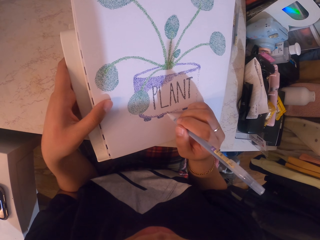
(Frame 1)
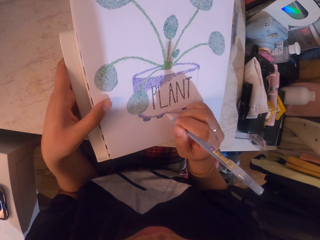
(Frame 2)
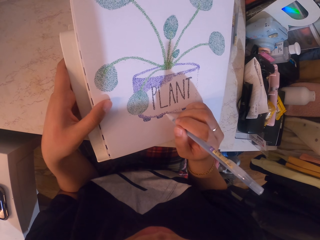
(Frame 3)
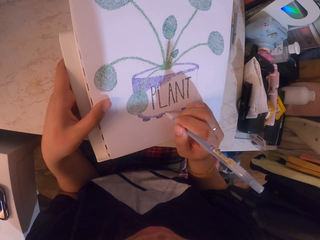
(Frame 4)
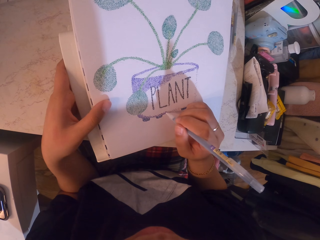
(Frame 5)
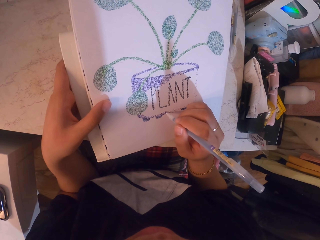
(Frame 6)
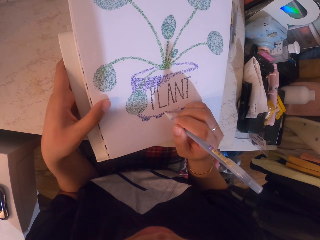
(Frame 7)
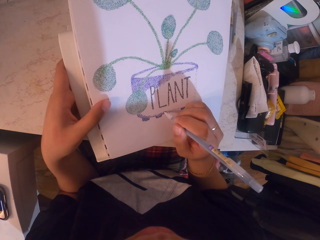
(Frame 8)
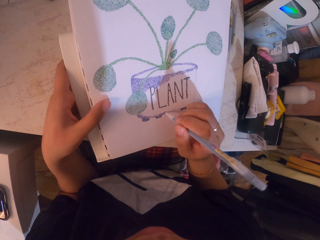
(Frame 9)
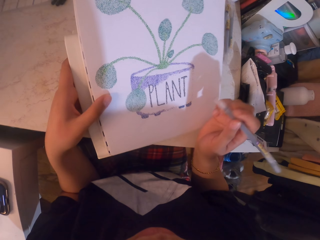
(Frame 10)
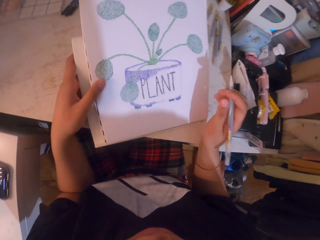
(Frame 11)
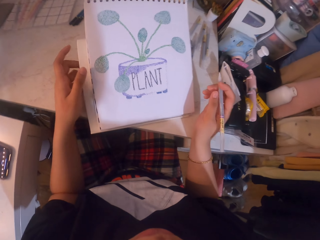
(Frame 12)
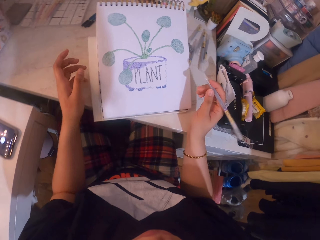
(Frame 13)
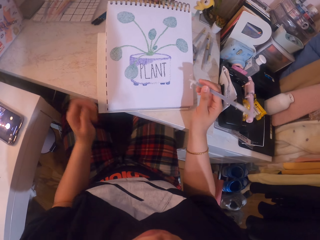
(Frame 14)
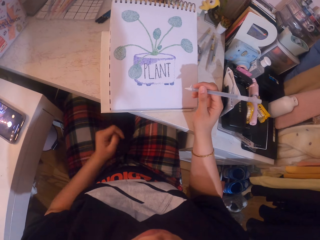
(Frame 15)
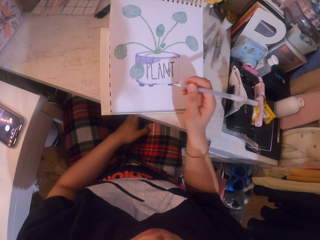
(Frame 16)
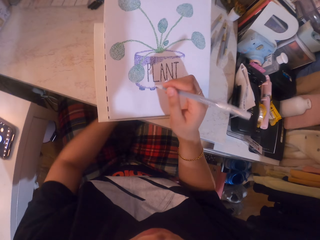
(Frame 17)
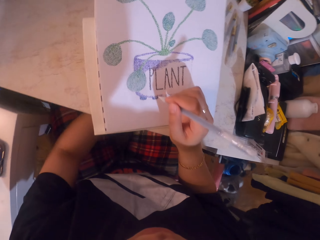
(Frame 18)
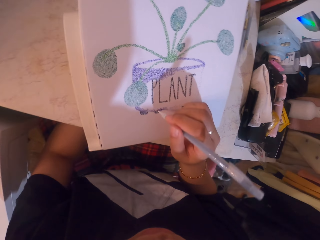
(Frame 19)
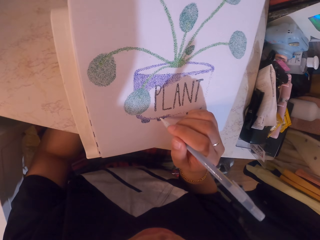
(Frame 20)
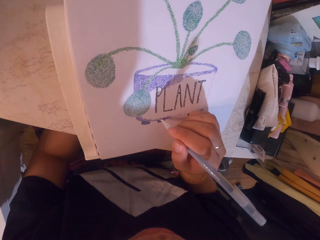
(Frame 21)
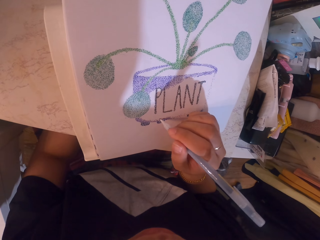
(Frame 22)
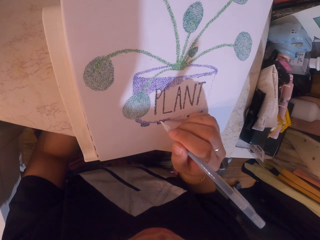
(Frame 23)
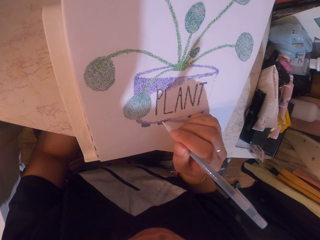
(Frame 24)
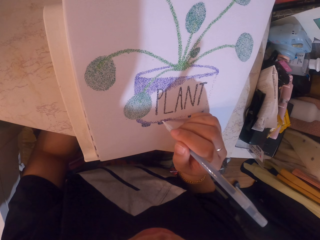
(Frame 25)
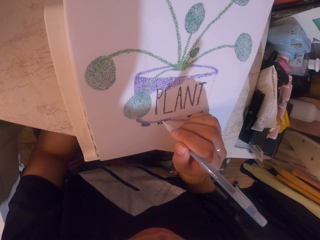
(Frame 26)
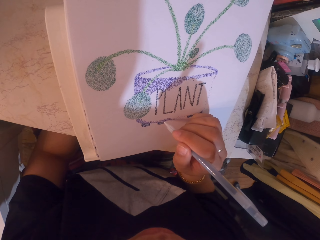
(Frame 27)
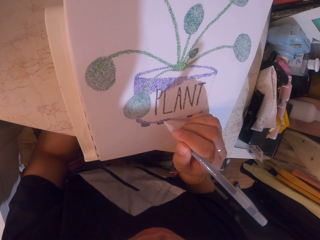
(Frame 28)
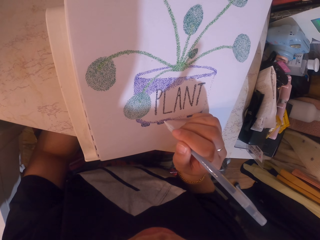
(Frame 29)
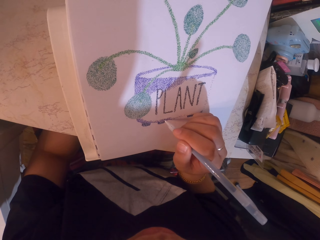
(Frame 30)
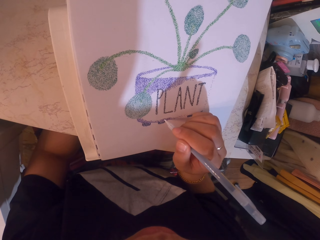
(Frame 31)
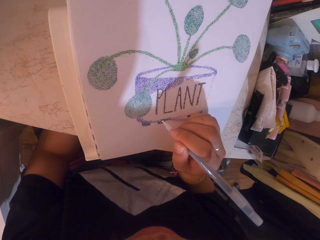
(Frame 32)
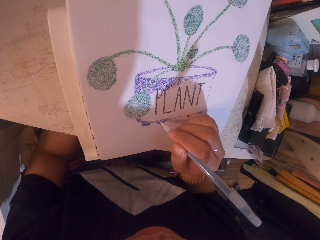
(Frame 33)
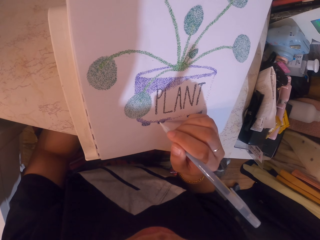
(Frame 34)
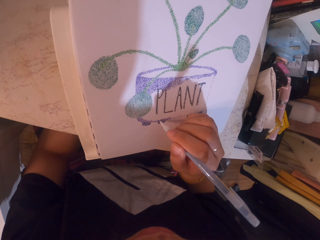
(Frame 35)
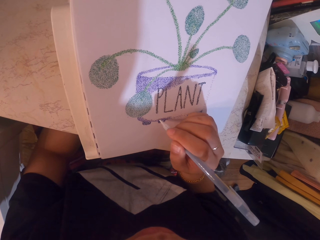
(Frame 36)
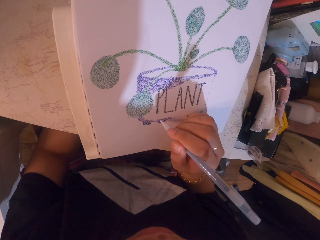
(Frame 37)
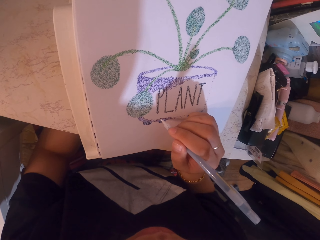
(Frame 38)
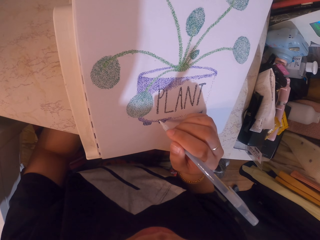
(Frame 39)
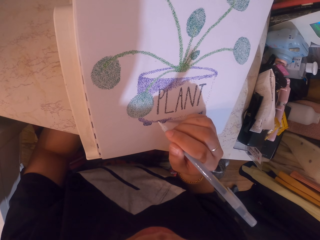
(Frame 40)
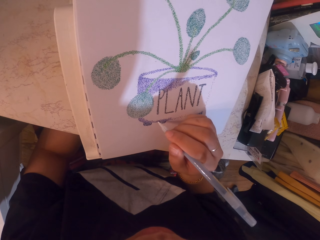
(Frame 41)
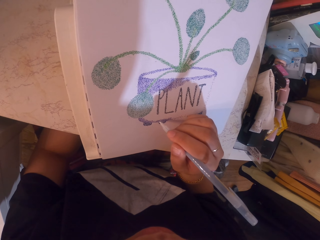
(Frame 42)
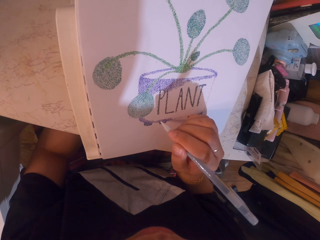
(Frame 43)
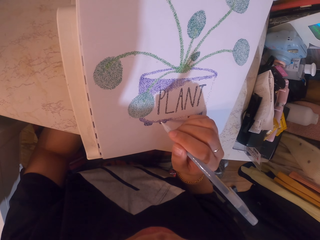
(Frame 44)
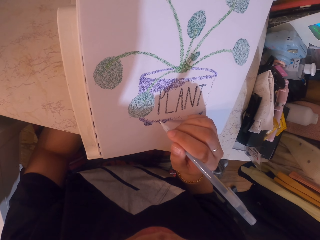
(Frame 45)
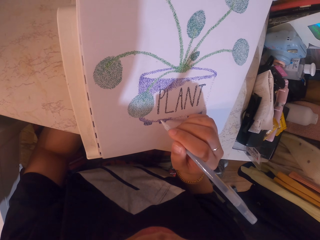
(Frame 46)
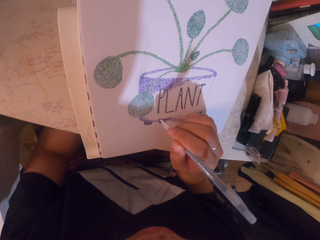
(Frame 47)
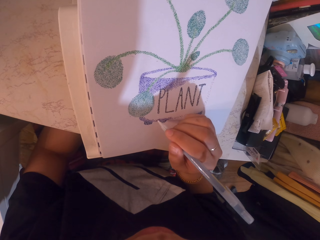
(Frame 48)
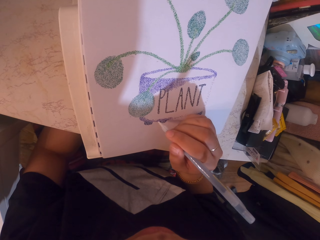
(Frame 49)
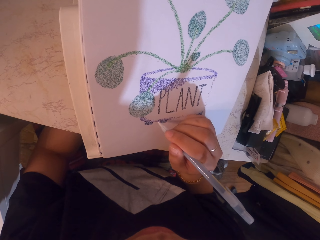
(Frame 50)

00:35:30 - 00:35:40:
The camera wearer stares at the drawing. They apply glitter on the drawing with the glitter pen.

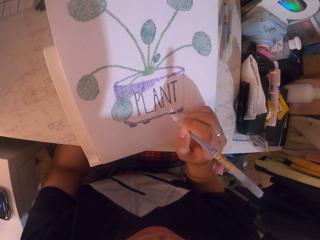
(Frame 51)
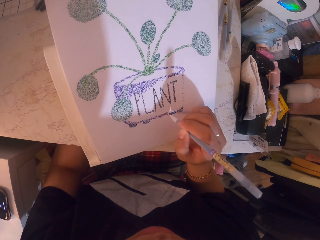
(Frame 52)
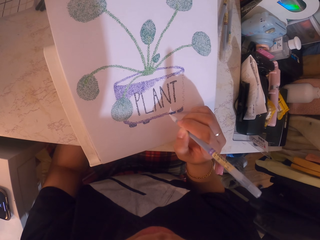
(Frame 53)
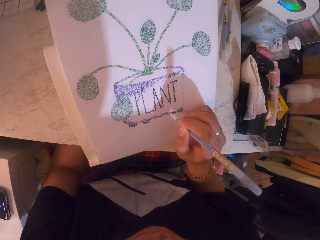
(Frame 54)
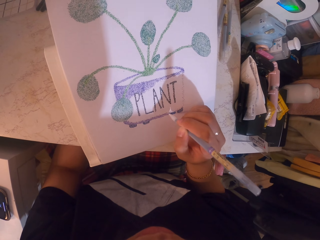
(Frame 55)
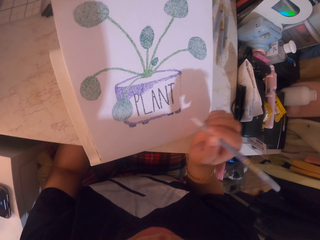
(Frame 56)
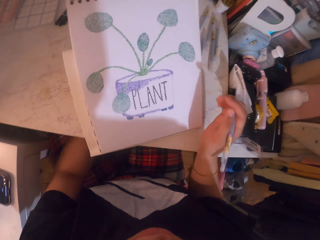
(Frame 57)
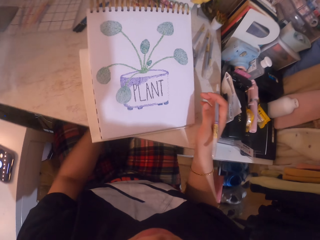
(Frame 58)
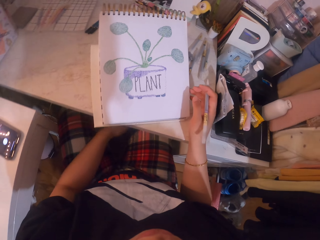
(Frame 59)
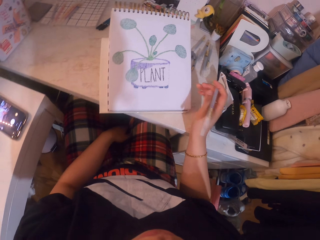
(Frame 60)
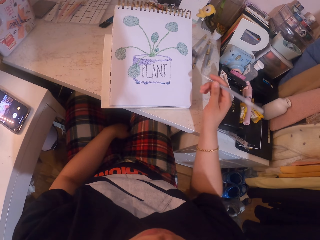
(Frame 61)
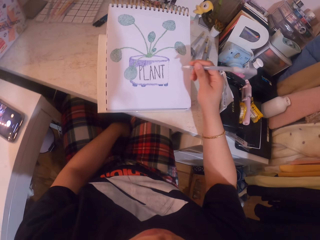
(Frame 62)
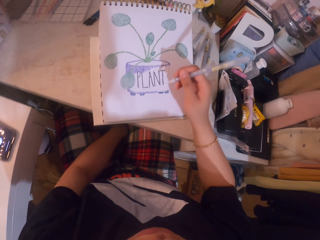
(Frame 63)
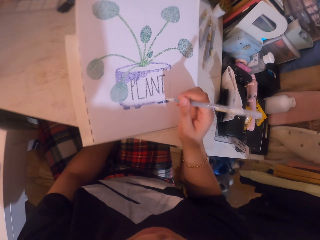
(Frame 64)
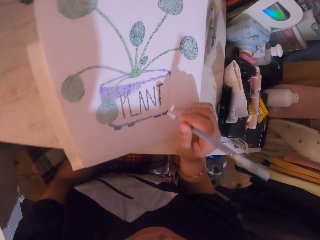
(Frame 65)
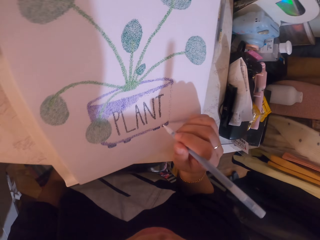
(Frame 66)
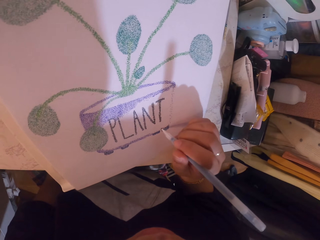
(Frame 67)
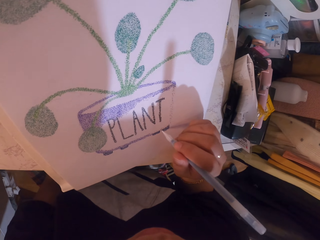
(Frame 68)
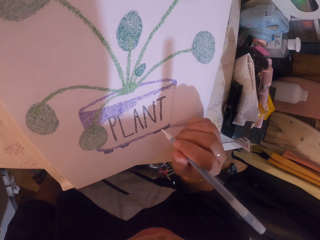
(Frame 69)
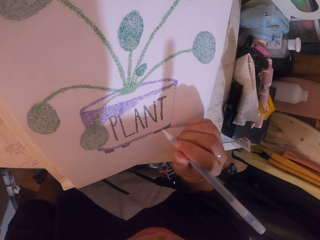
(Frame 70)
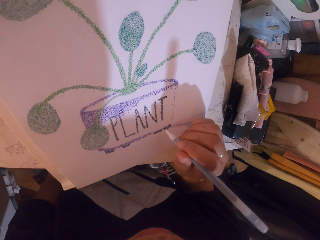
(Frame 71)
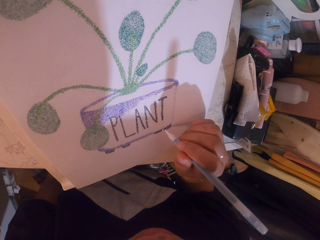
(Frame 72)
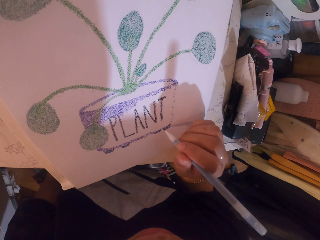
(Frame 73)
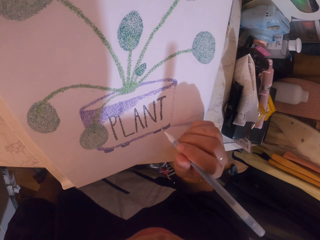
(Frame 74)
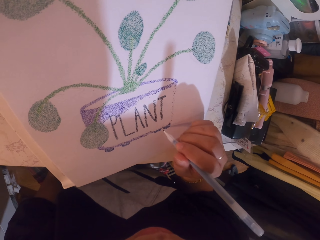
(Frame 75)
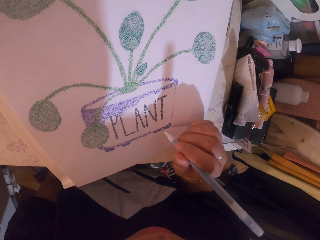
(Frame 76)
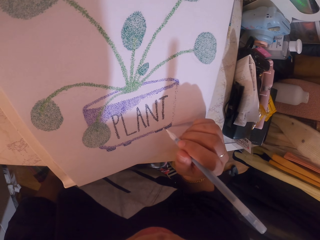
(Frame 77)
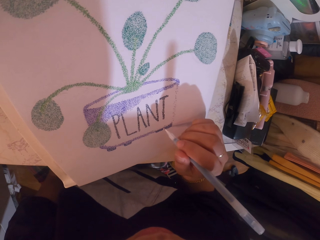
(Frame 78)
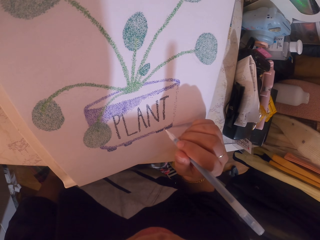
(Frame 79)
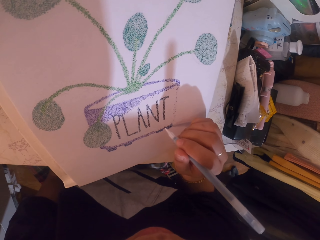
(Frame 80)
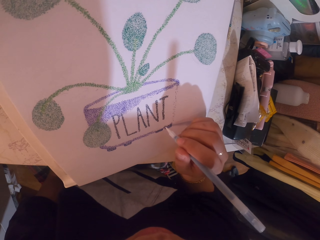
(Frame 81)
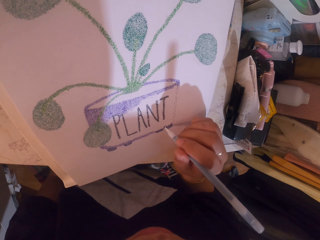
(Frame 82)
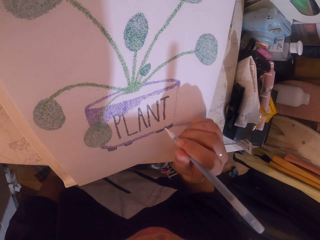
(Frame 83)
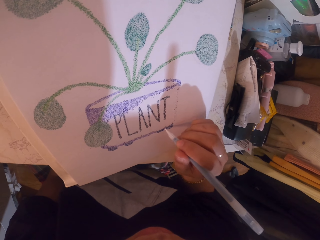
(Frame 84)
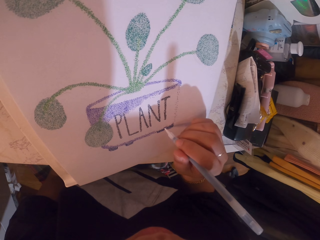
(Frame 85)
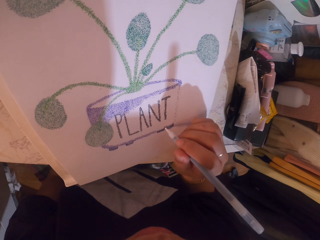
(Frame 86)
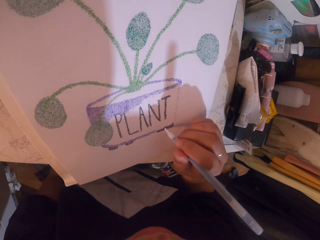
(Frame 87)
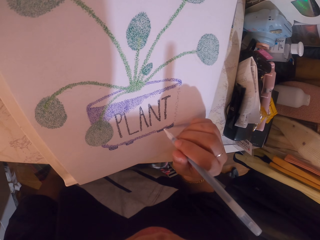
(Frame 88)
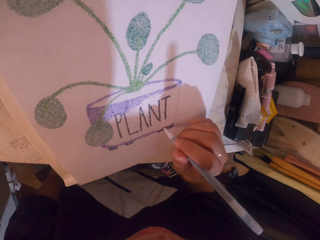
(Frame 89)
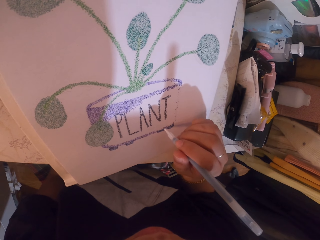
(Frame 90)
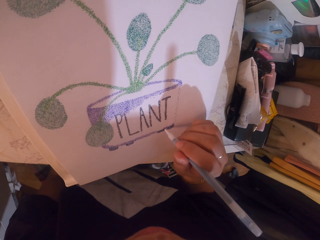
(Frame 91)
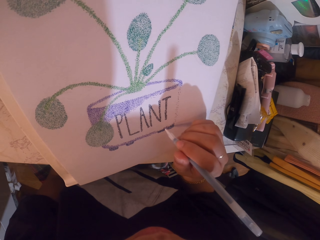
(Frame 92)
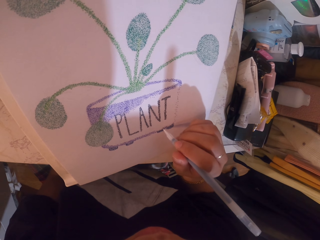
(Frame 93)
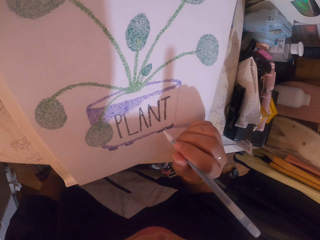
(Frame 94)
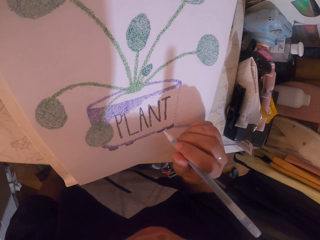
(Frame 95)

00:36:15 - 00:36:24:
The camera wearer adjusts her position. She applies glitter on the drawing with the glitter pen.
